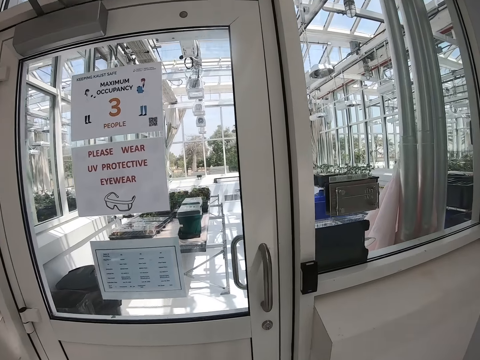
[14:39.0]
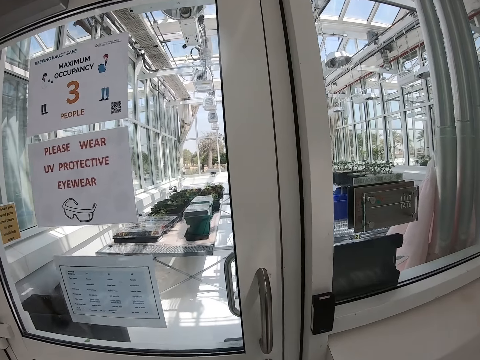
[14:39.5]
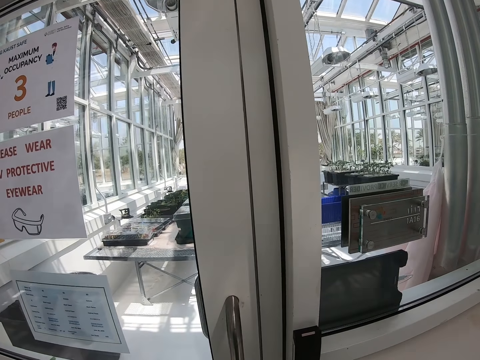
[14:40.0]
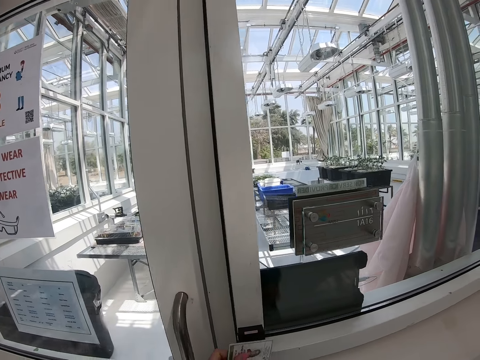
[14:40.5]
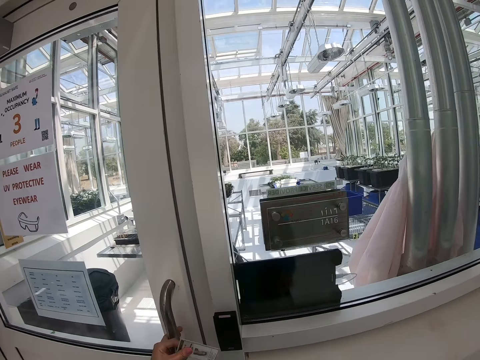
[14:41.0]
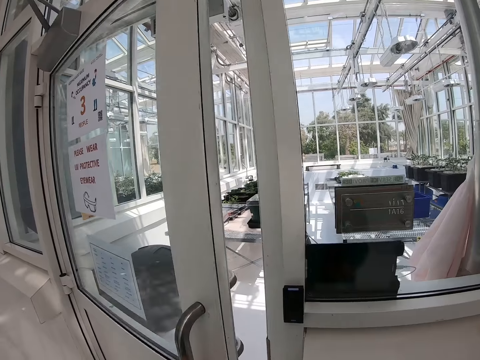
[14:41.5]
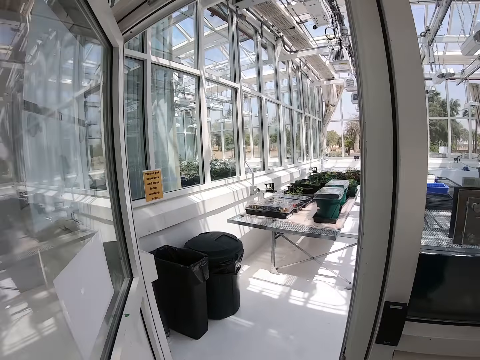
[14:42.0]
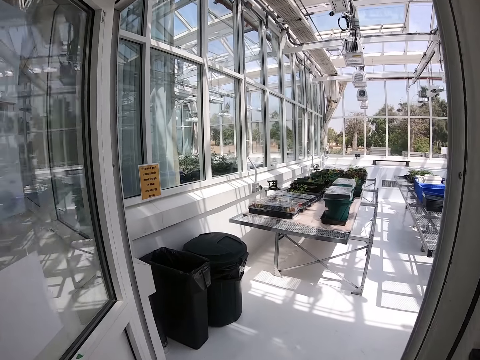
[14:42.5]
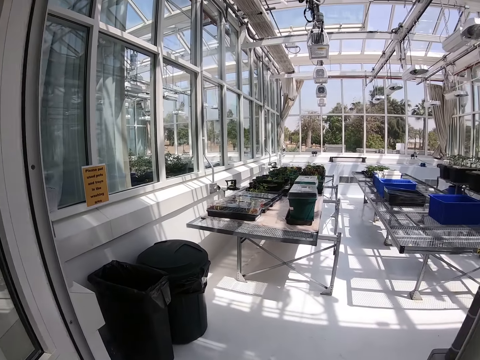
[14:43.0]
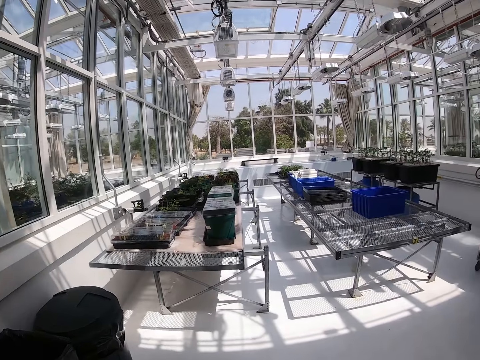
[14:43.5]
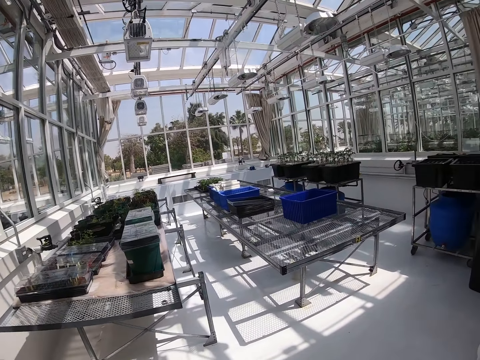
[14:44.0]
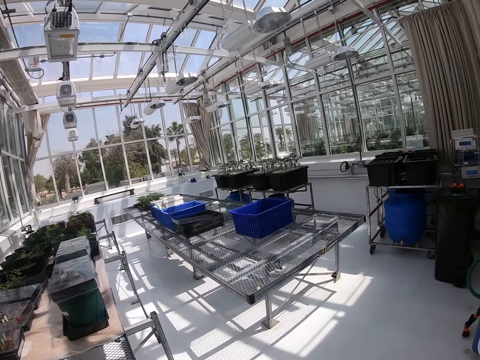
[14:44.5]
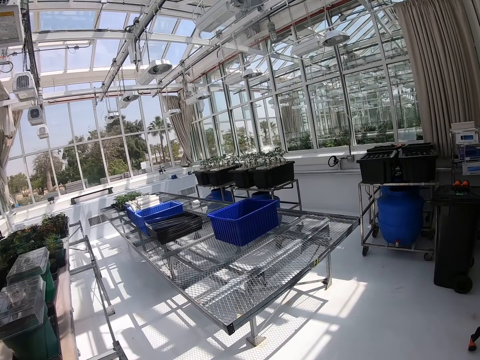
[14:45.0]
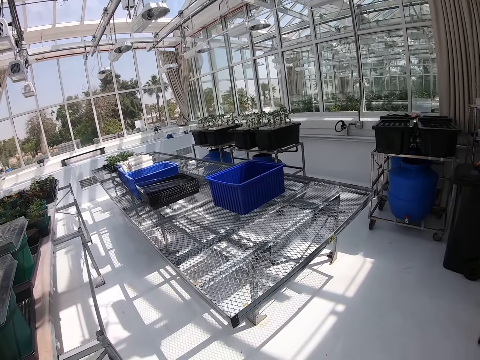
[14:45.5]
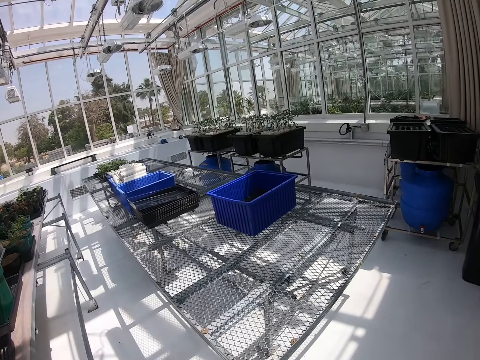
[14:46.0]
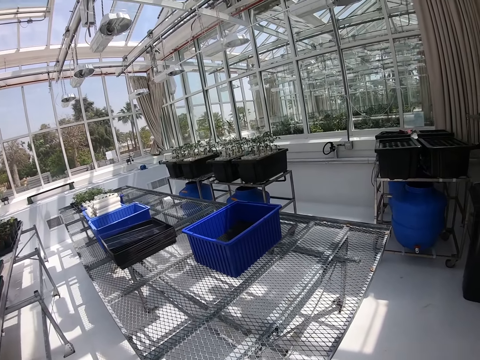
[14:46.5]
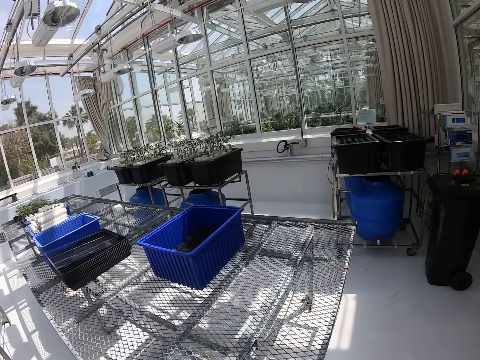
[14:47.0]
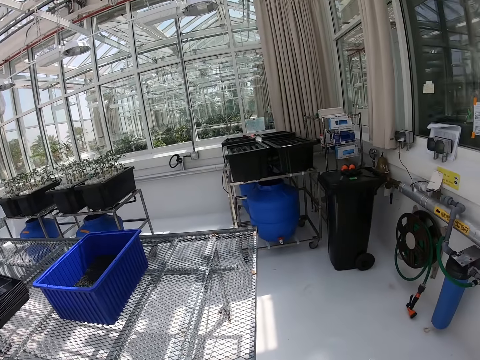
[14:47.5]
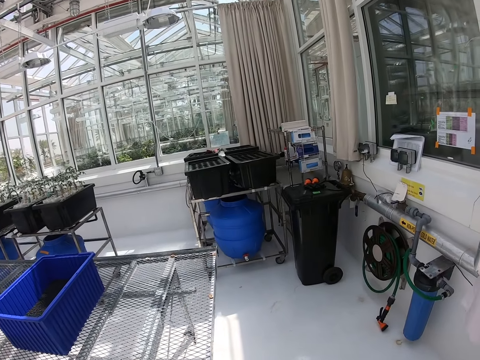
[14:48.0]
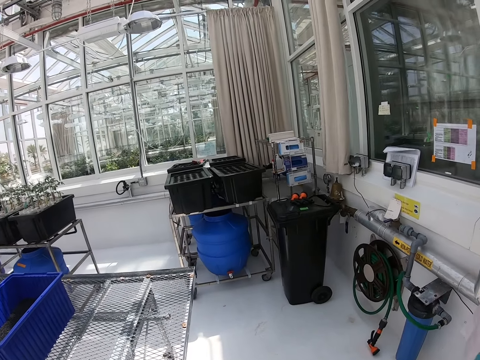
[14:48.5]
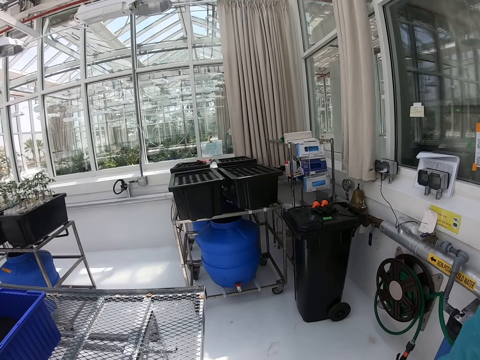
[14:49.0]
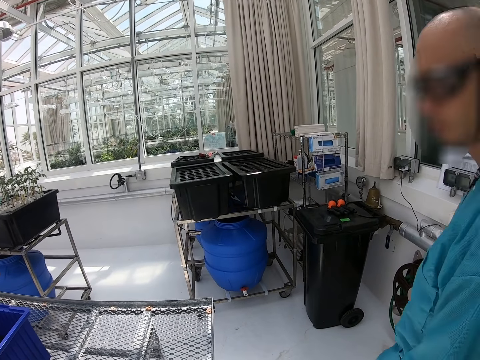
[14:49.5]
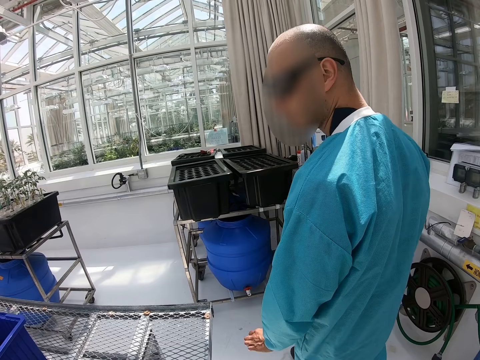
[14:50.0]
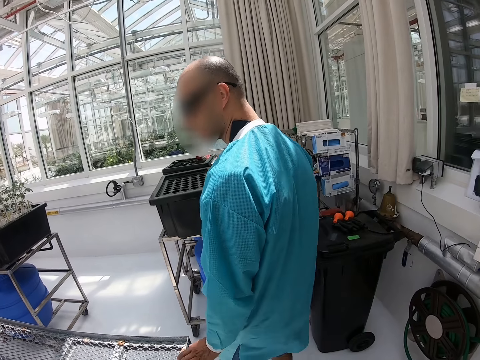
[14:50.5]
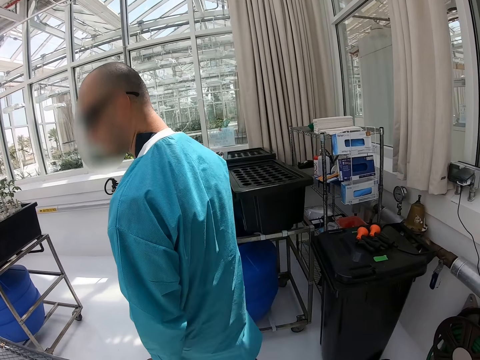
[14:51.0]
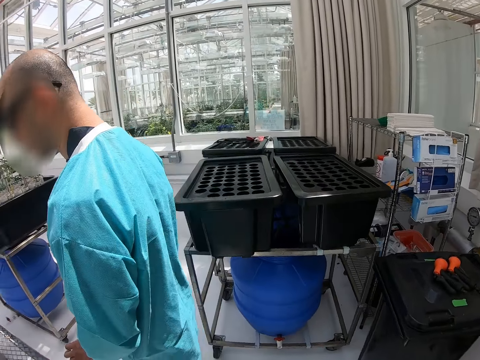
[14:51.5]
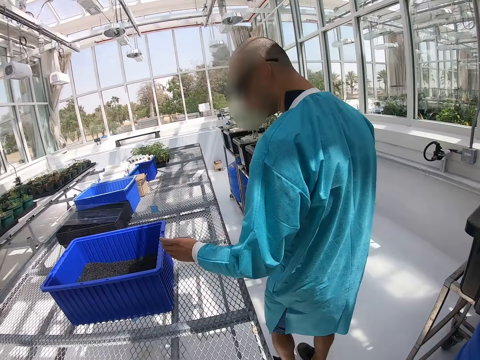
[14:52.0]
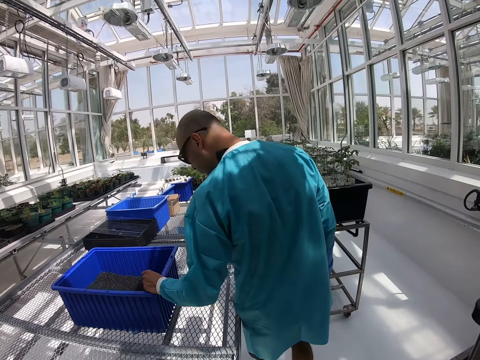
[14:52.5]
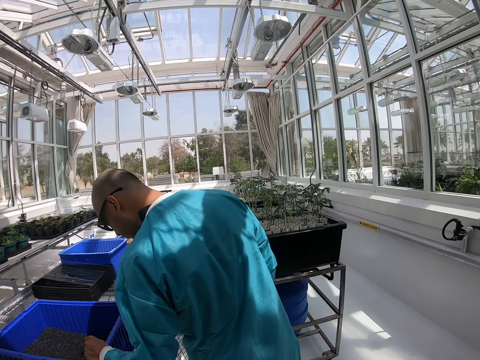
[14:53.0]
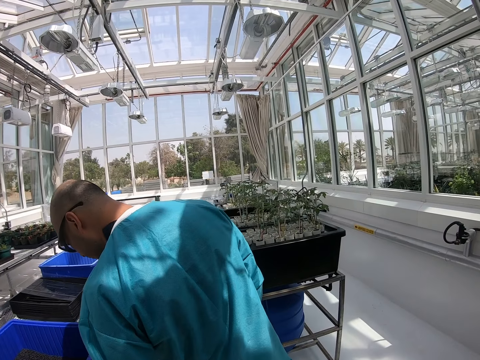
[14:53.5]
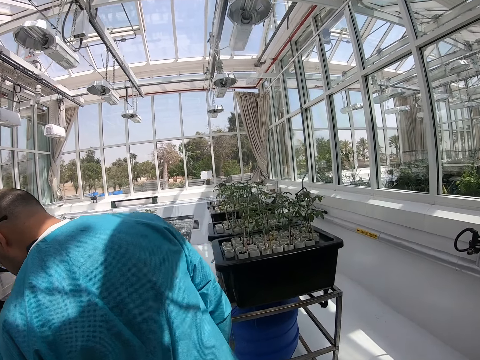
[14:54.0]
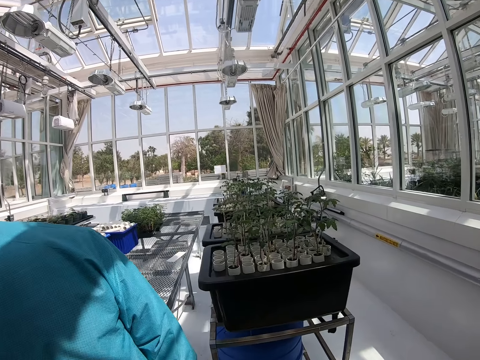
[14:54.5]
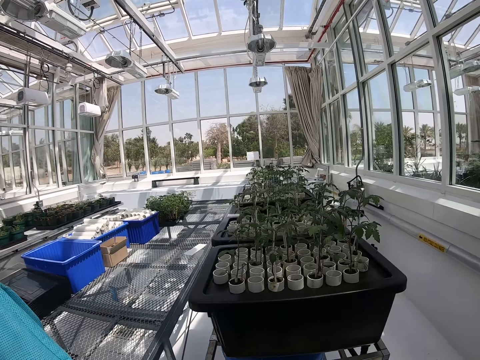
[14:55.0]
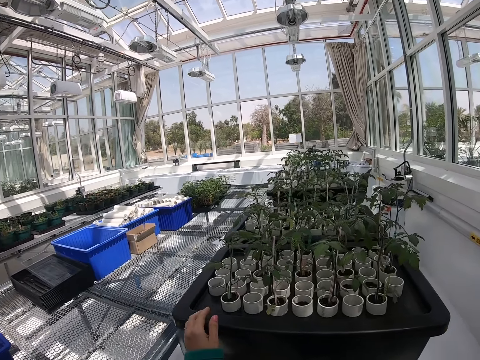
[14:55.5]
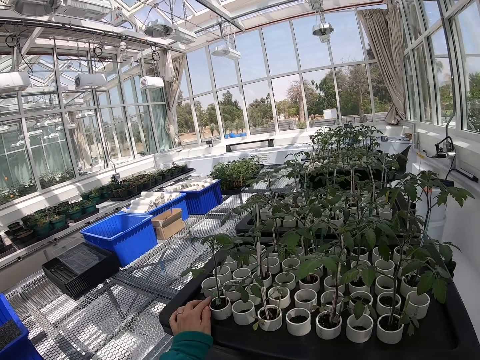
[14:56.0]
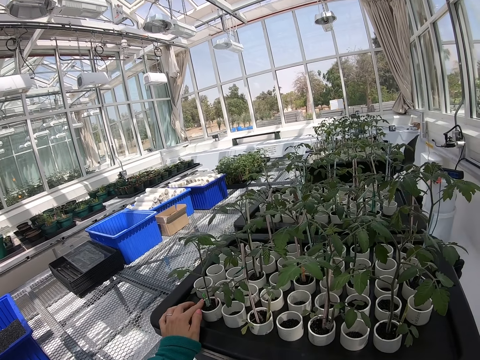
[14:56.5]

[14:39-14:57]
The camera wearer swipes the card. They open the door. They enter a different room. They move in the room. A man walks in the room. The man stares inside the blue container. The camera wearer moves in the room and touches the tree base.

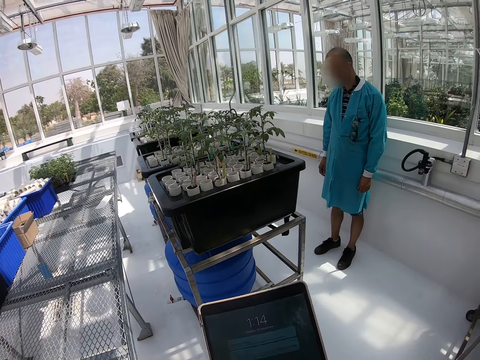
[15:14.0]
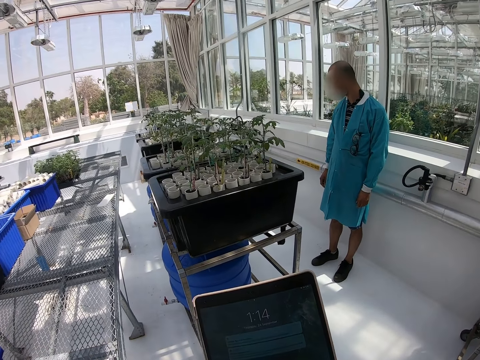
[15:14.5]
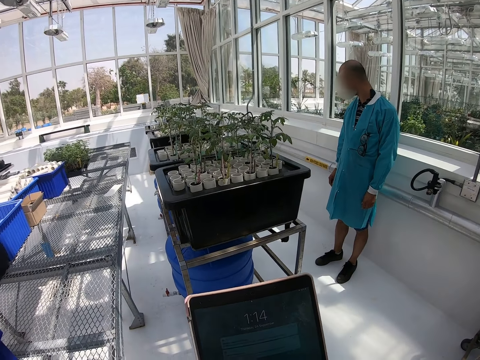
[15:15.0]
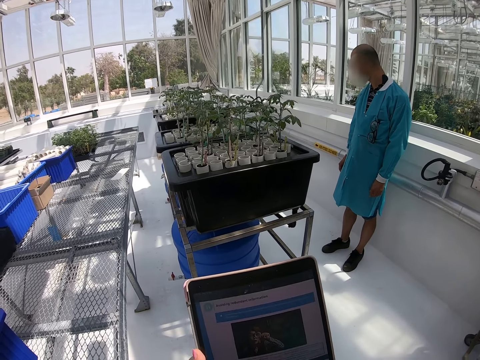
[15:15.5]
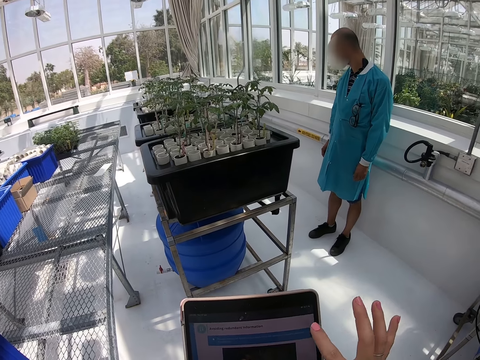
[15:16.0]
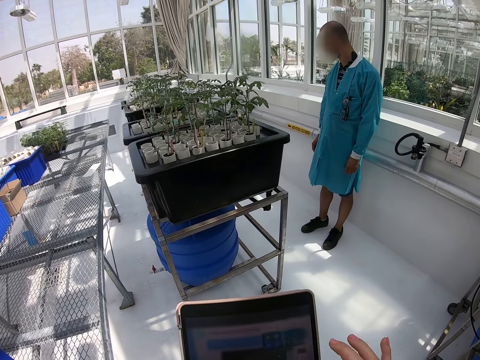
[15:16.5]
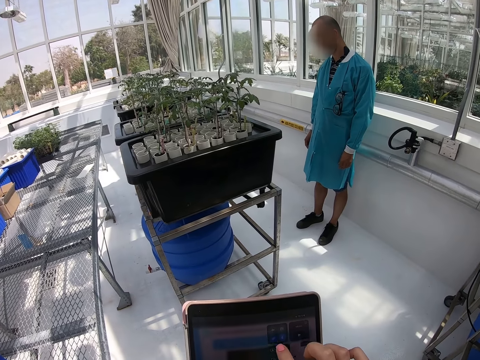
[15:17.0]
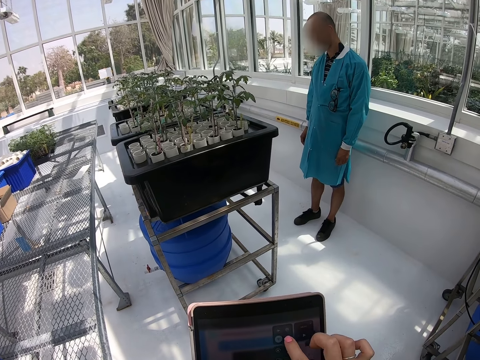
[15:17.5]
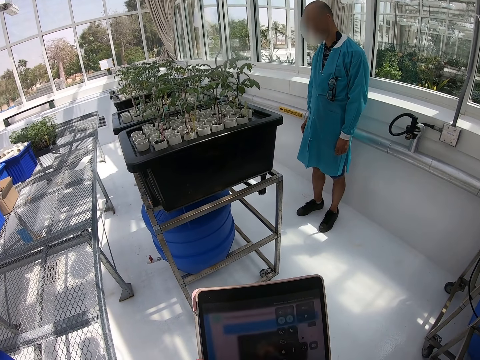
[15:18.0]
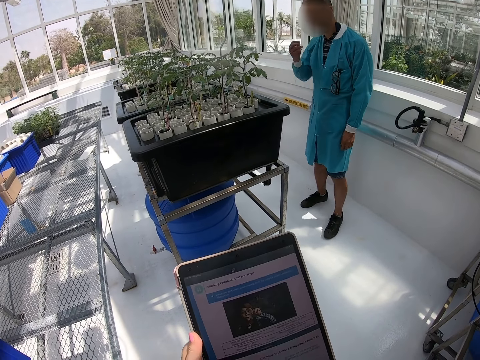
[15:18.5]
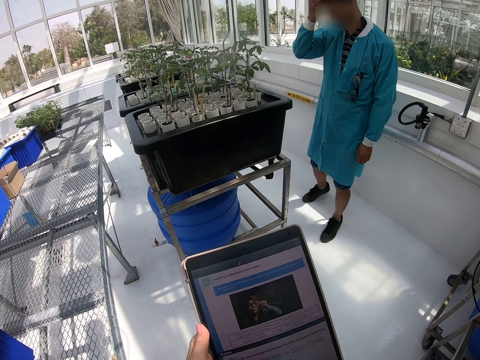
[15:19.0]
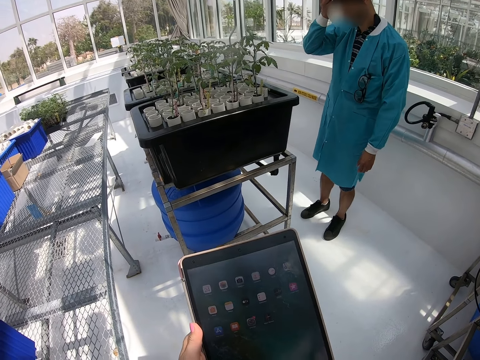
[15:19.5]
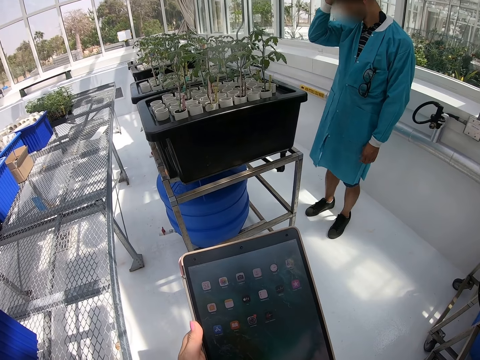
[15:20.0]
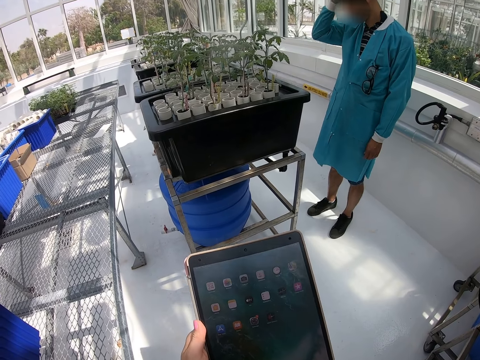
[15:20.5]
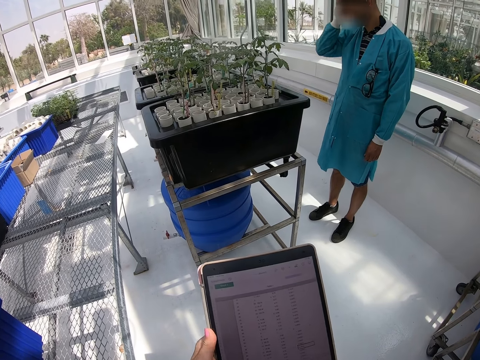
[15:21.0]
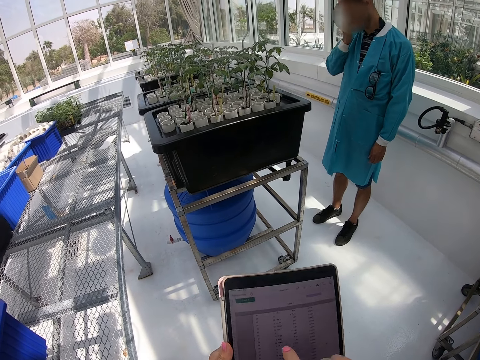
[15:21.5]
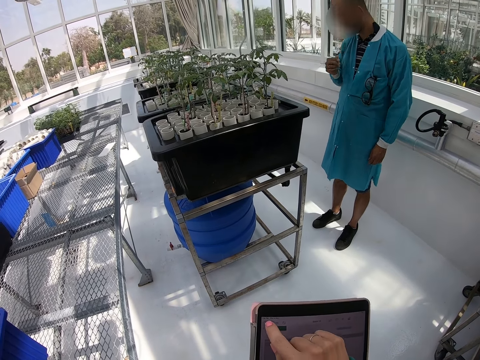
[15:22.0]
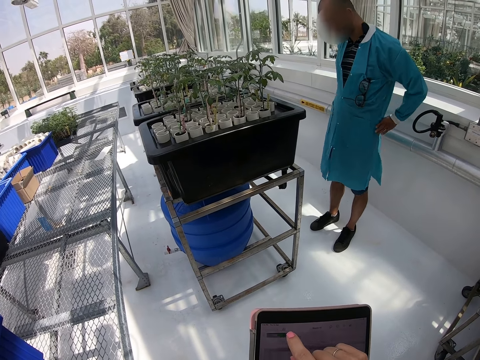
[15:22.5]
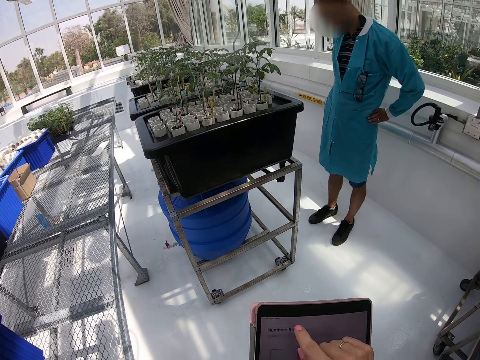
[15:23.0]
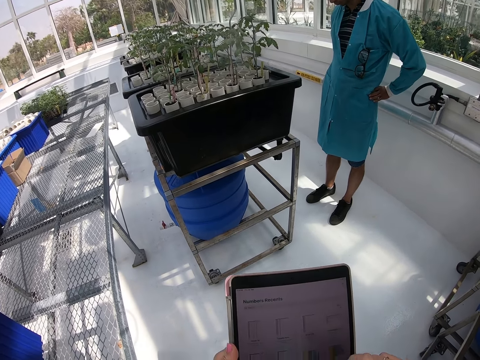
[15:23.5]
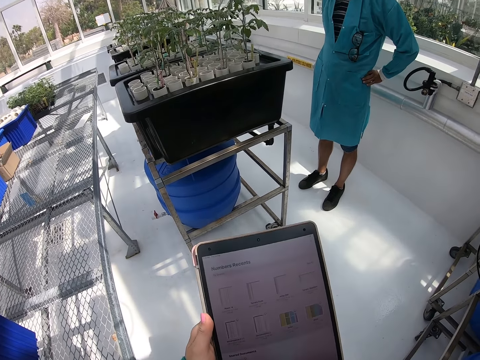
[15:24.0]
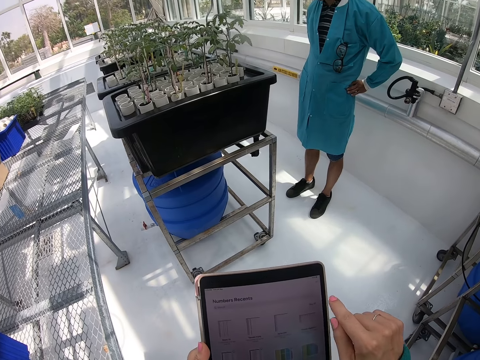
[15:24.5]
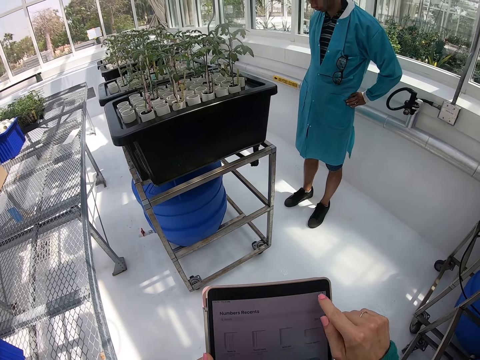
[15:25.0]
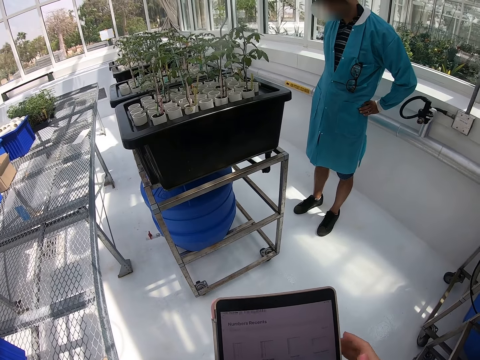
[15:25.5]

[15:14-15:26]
The camera wearer operates the tablet. A man moves hands. The camera wearer scrolls the tablet. They scroll the tablet again.
